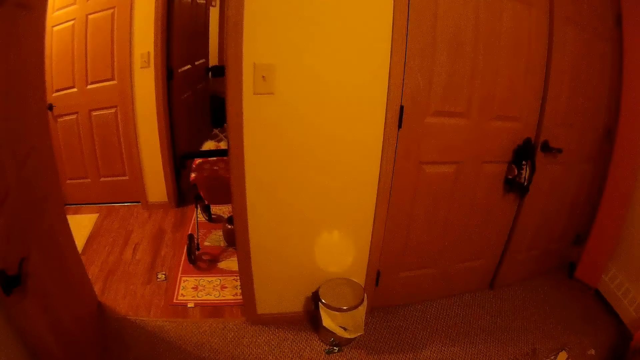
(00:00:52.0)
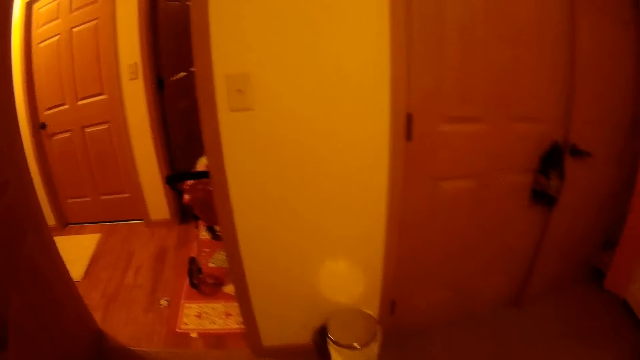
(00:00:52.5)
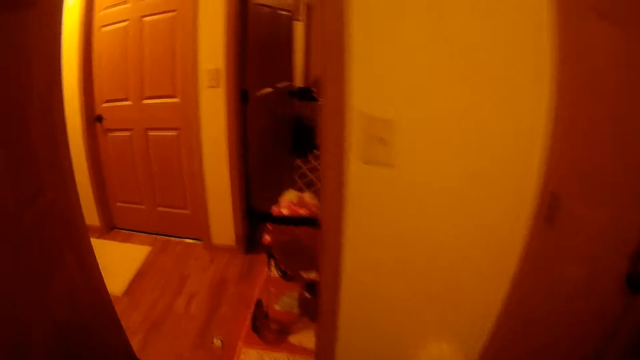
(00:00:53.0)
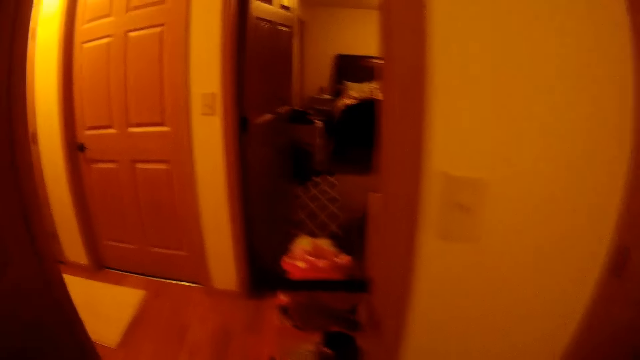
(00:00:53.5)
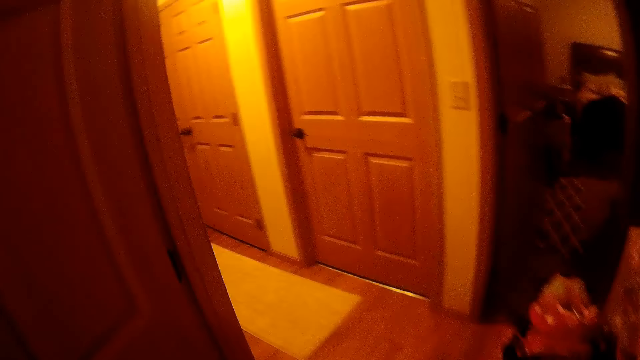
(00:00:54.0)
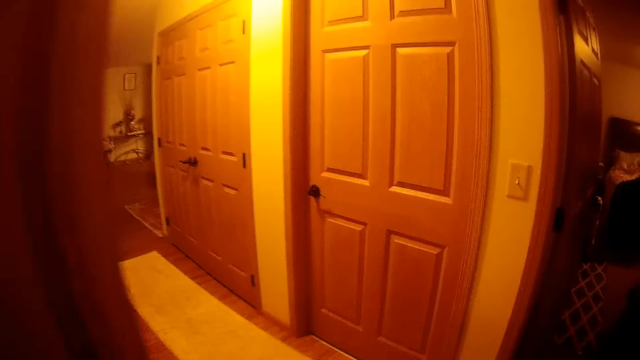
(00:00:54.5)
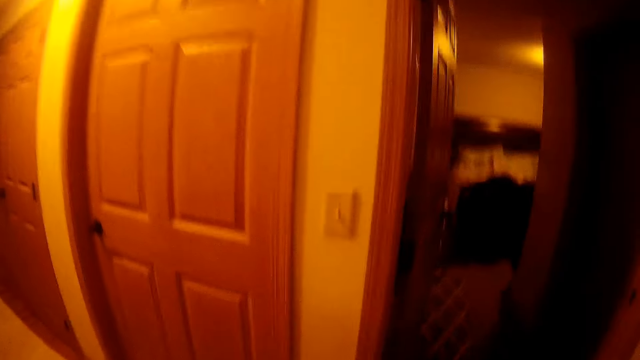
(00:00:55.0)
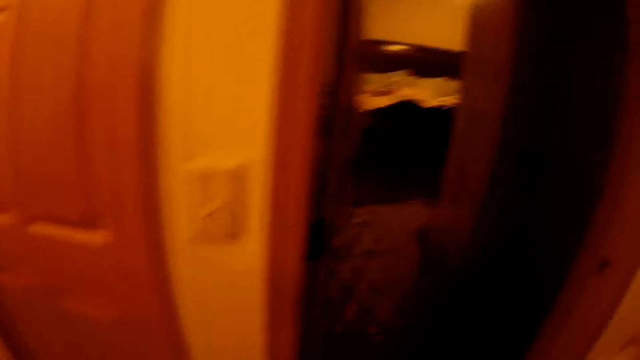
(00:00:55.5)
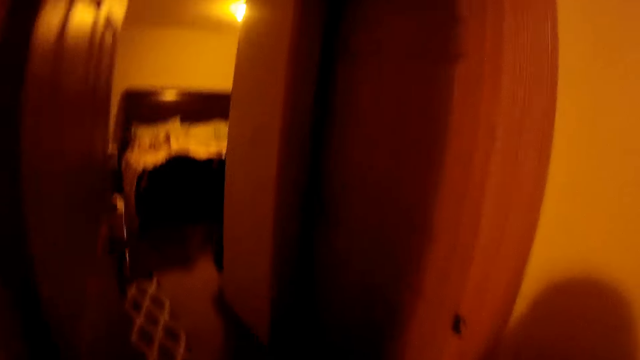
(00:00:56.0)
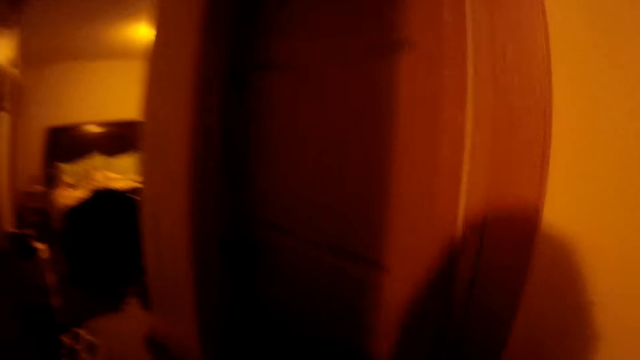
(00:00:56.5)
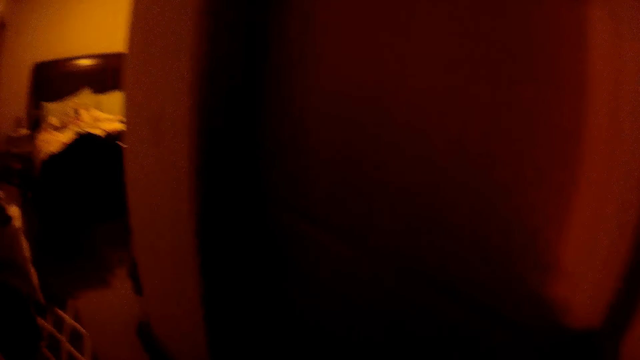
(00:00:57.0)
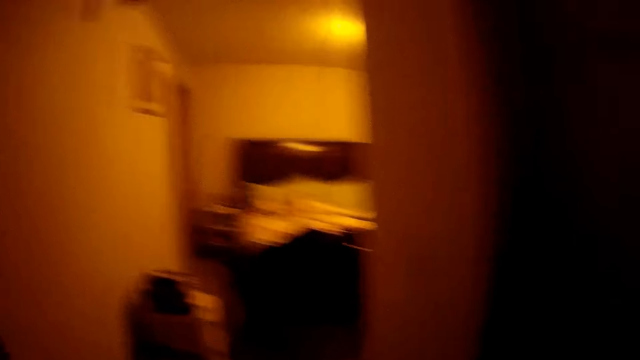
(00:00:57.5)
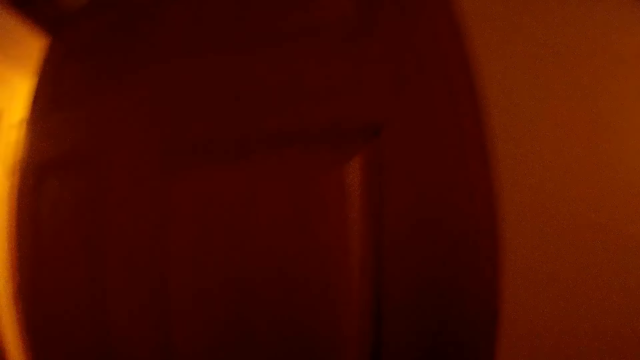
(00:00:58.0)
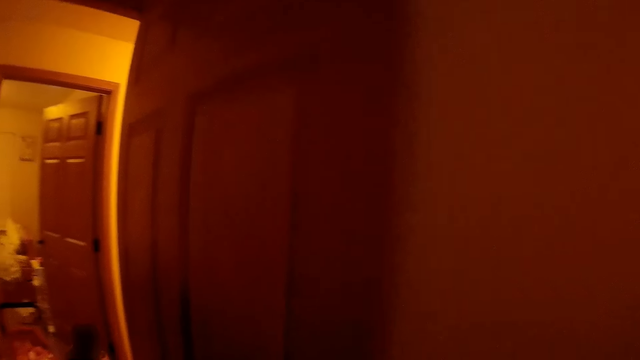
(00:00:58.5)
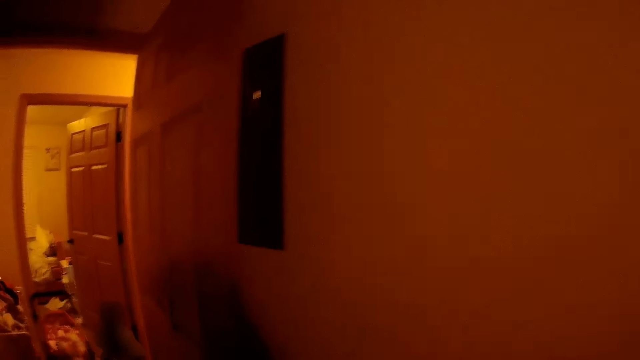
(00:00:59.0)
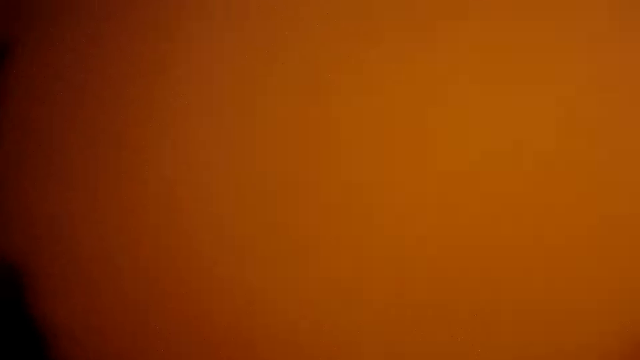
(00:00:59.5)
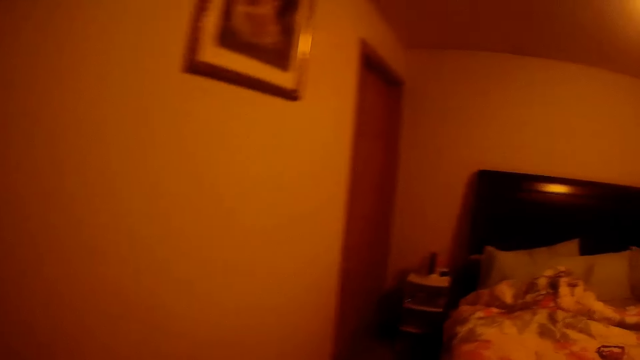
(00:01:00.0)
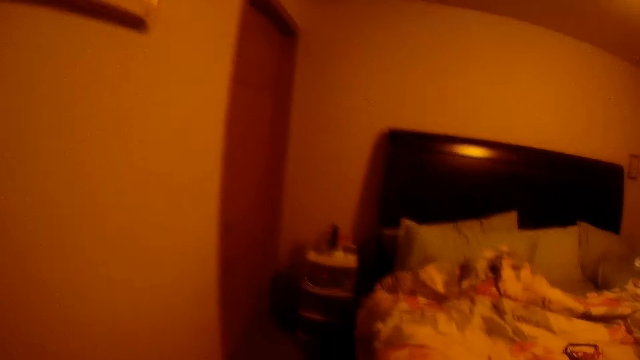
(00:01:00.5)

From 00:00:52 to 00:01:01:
The camera wearer walks towards a room. They walk out of a room through a door. They walk into a room through a door.

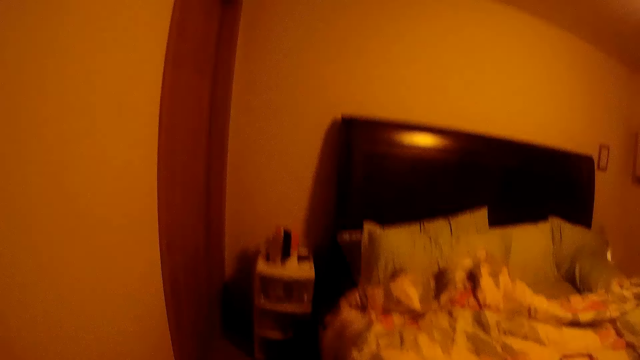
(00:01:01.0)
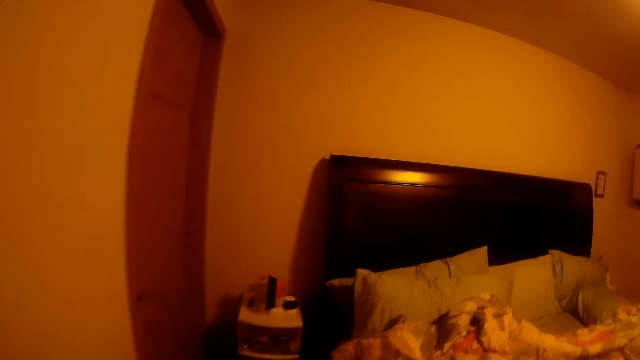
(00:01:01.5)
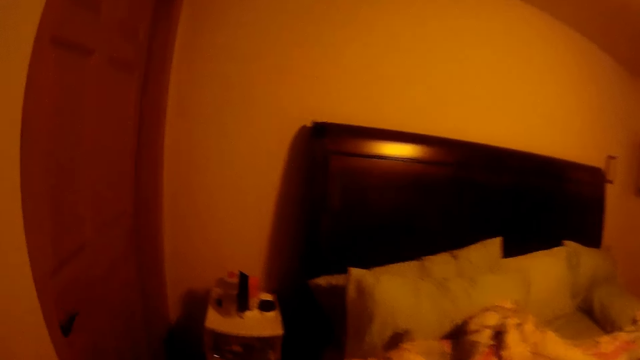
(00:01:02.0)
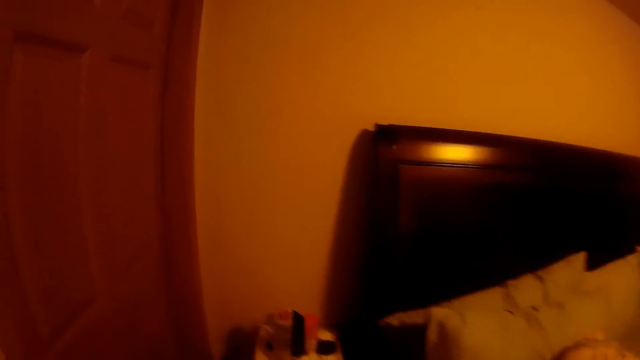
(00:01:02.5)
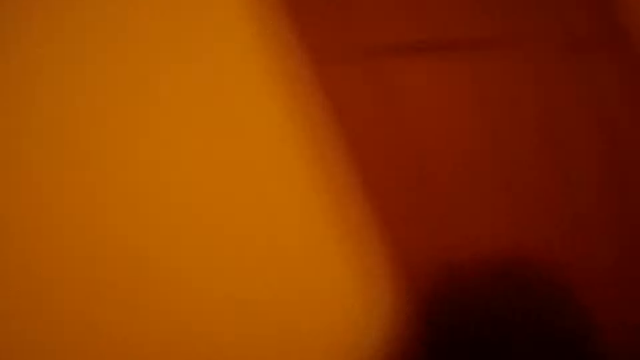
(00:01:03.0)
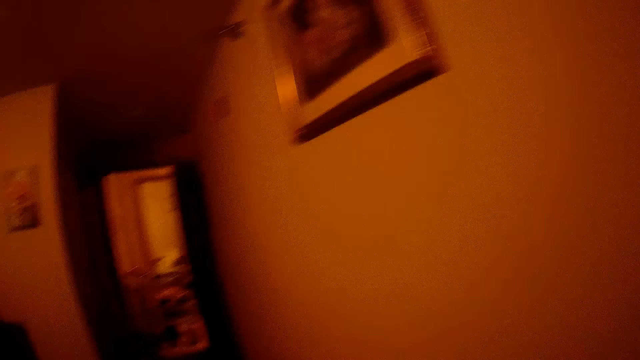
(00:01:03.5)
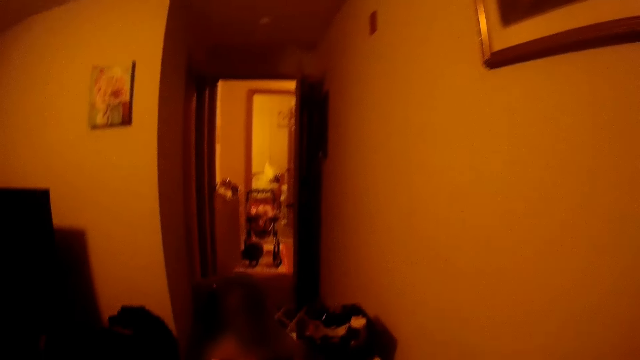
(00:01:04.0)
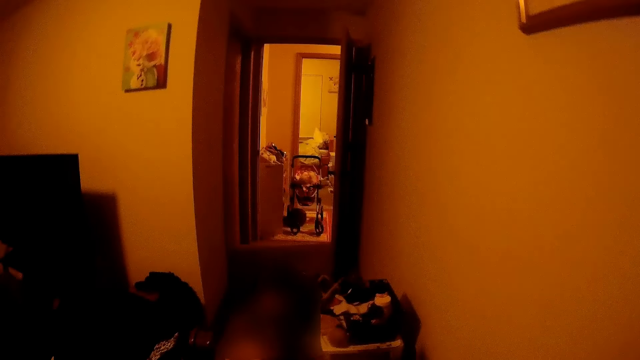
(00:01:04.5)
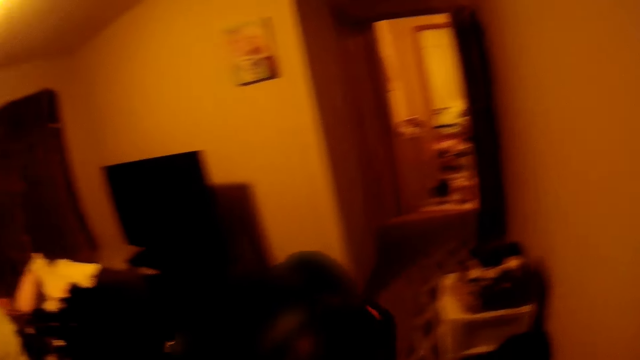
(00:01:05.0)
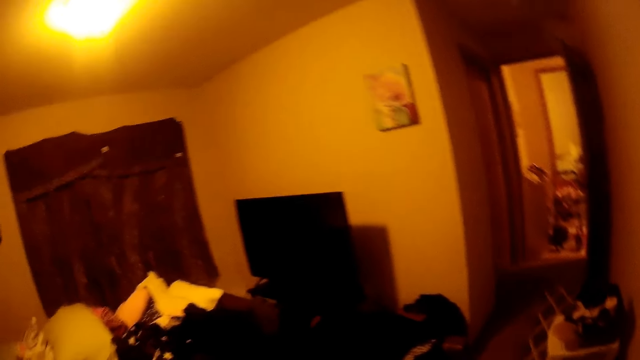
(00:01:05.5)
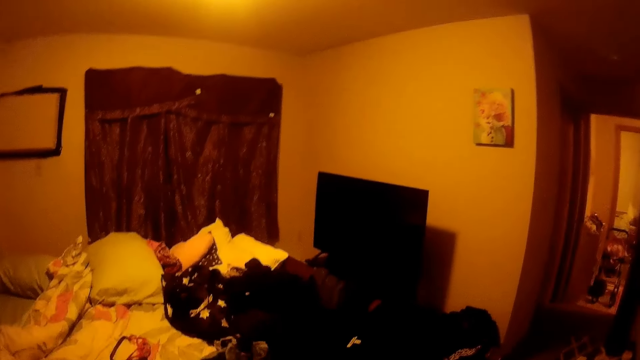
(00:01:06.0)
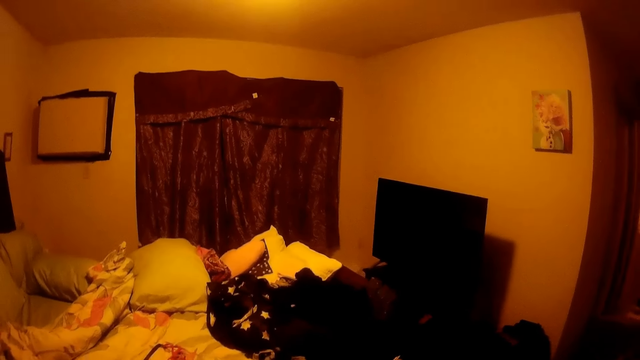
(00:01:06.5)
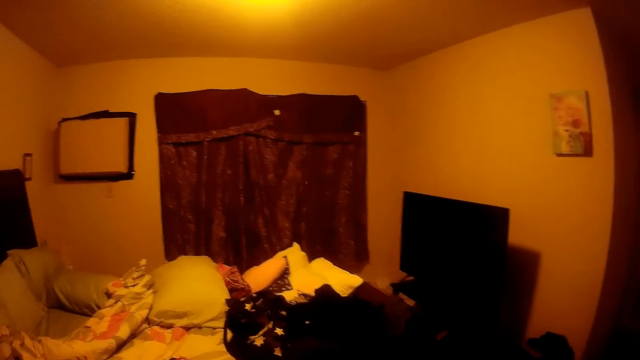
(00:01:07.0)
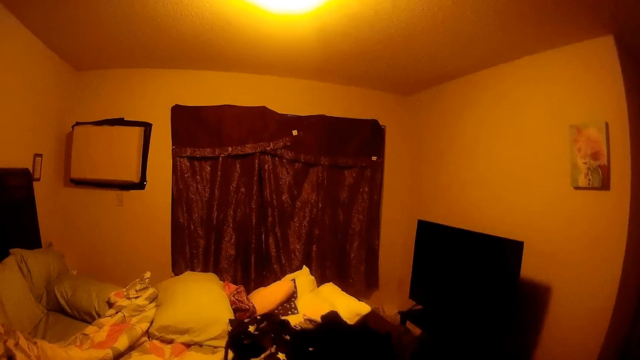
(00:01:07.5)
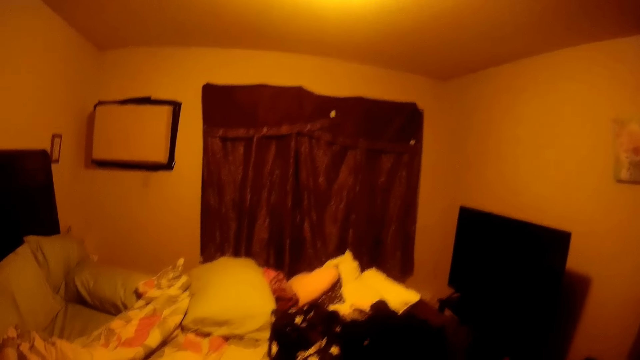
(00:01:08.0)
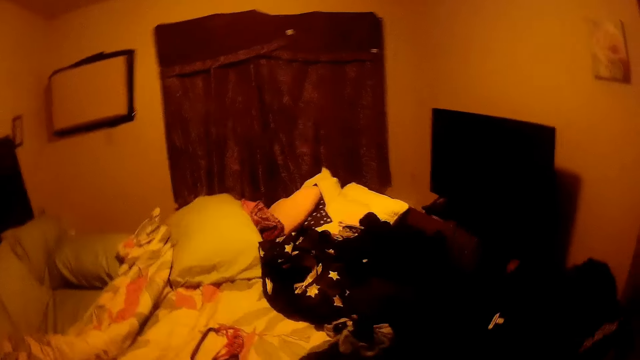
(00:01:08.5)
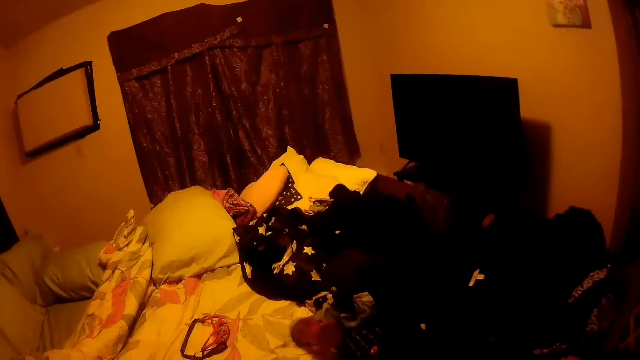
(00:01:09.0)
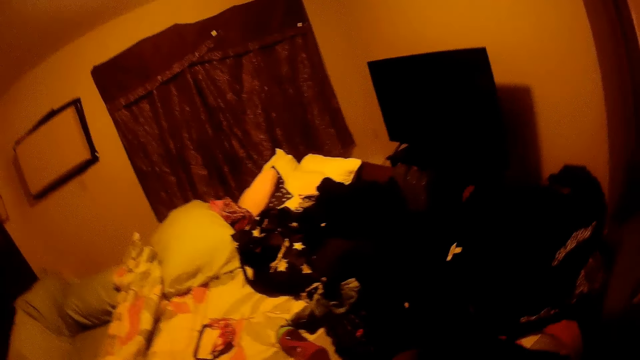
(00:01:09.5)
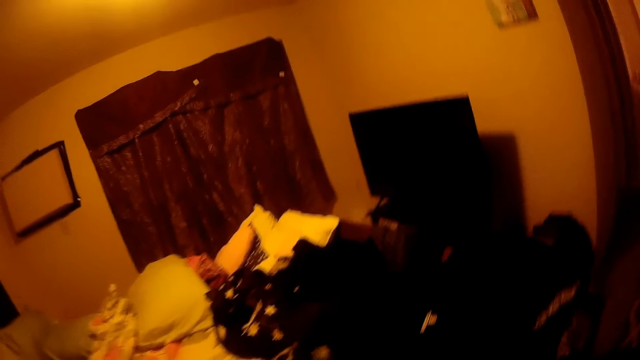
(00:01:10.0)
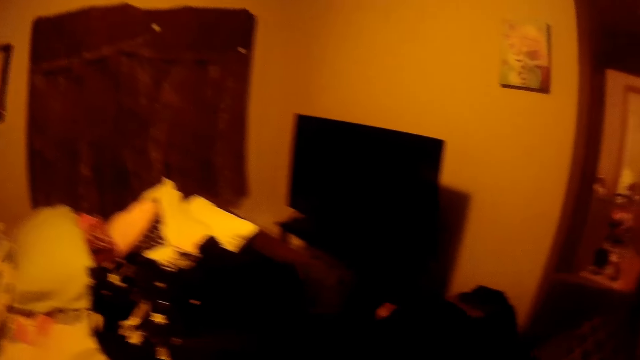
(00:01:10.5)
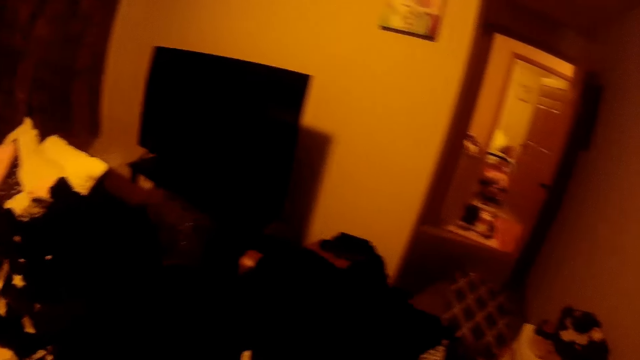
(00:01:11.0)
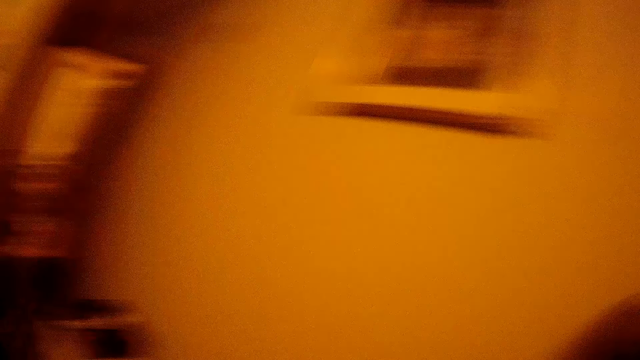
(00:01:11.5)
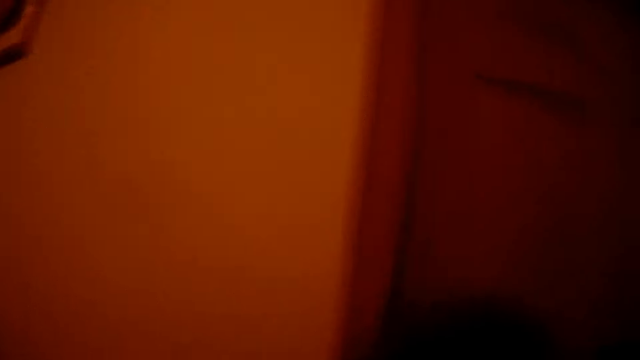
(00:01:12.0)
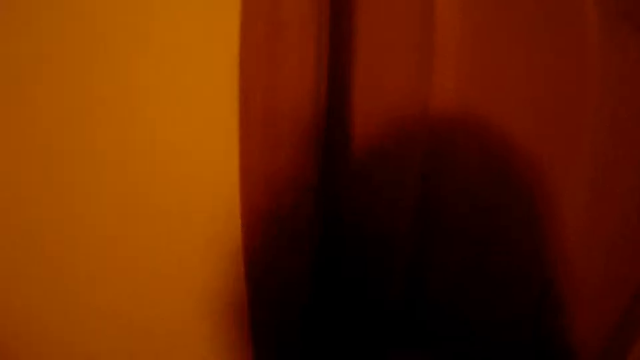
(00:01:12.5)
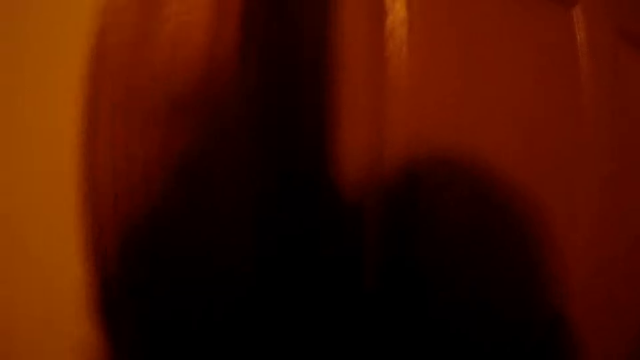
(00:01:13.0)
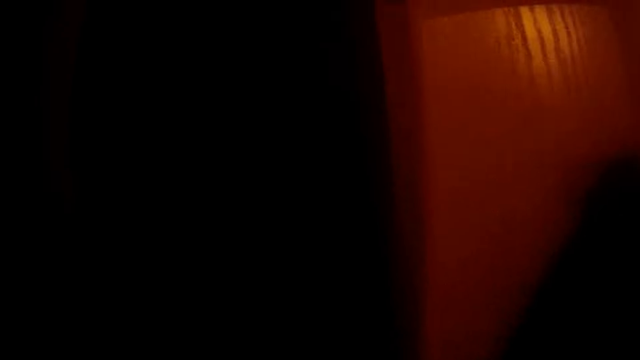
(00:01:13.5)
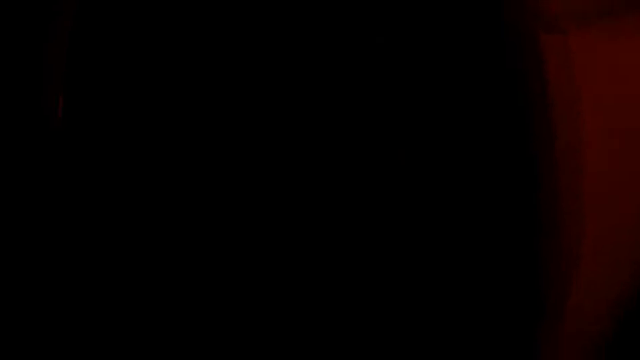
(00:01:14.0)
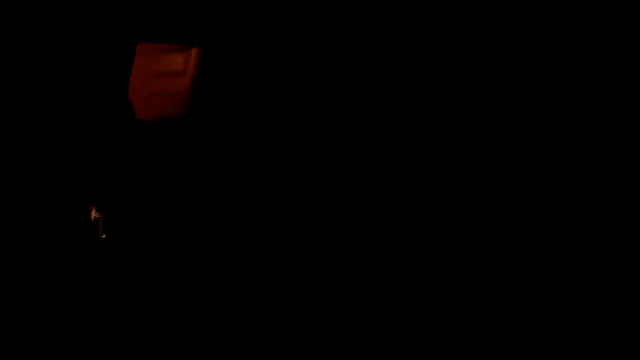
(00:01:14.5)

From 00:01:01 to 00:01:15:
The camera wearer converses with the girl. The girl walks towards the camera wearer. The girl throws a bottle on a bed with her right hand. The camera wearer puts the bottle on the bed. They open a door and walk into a bathroom in the room.
